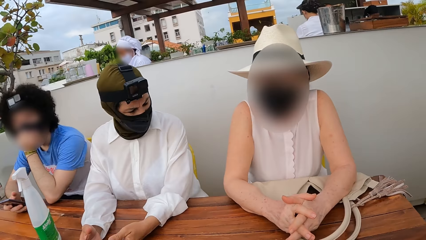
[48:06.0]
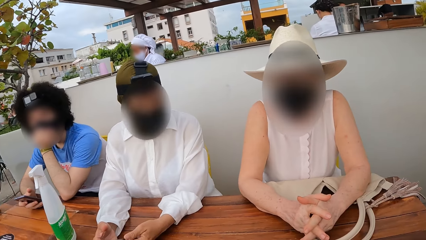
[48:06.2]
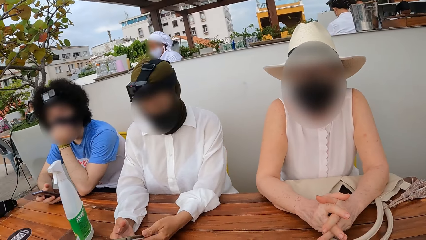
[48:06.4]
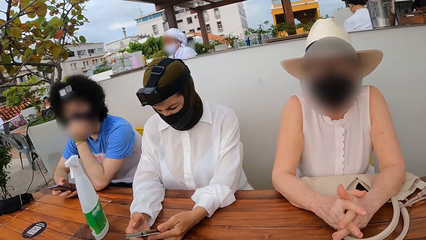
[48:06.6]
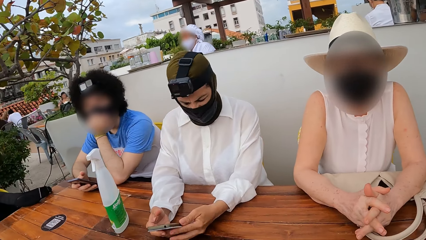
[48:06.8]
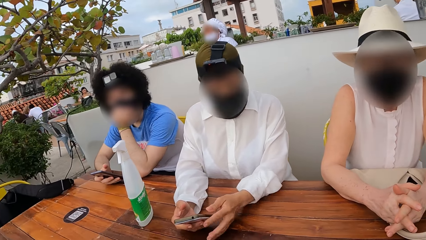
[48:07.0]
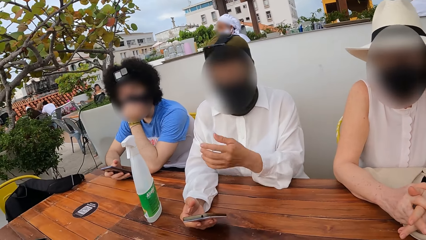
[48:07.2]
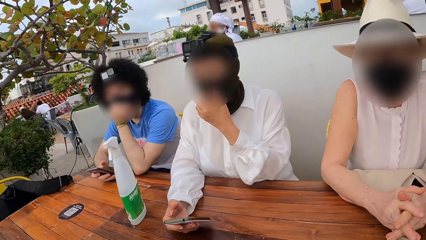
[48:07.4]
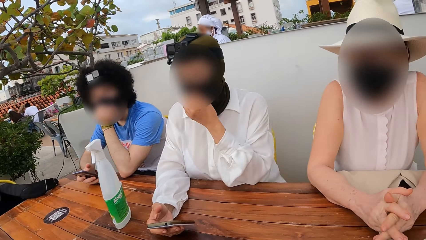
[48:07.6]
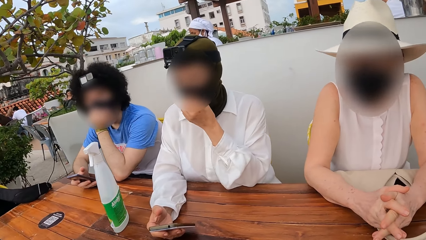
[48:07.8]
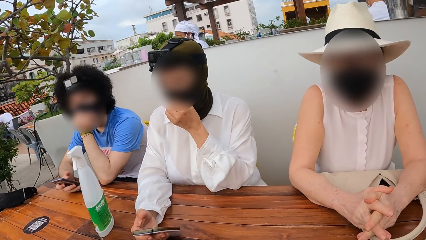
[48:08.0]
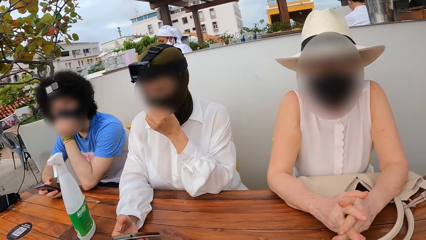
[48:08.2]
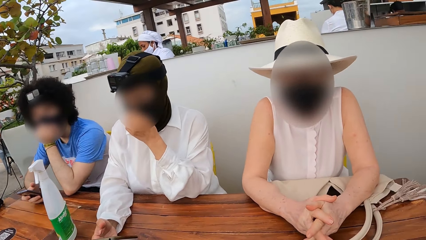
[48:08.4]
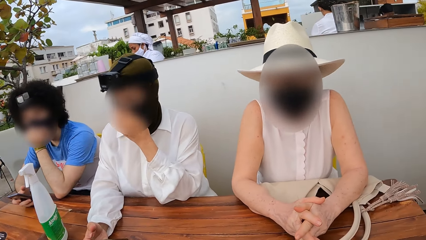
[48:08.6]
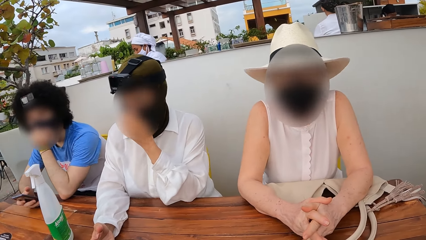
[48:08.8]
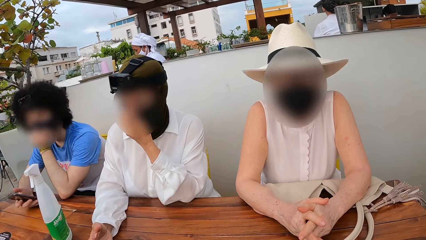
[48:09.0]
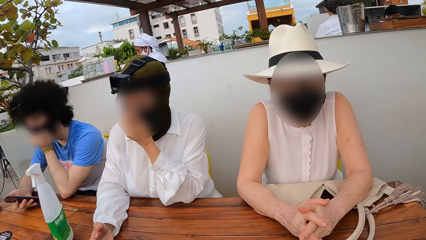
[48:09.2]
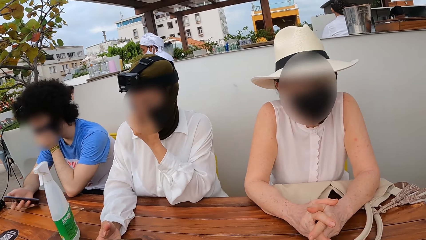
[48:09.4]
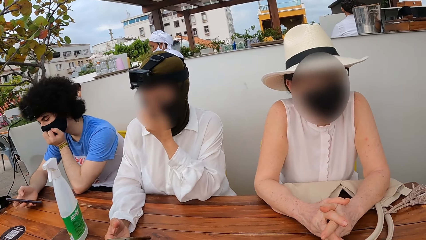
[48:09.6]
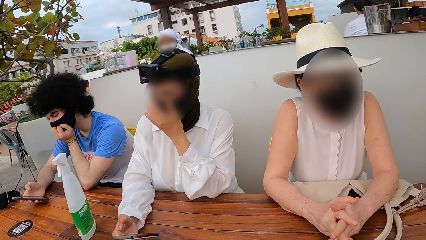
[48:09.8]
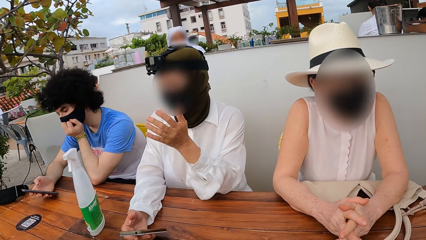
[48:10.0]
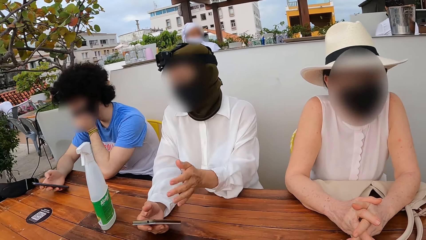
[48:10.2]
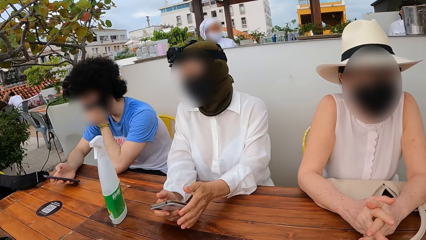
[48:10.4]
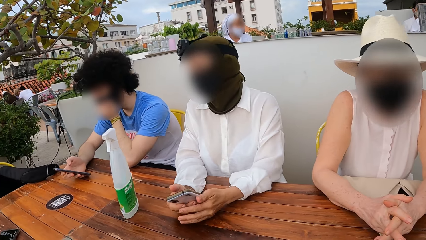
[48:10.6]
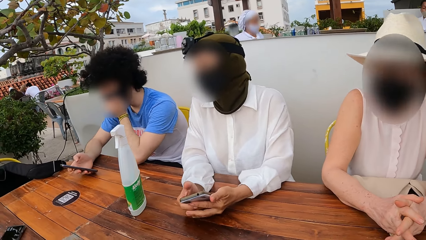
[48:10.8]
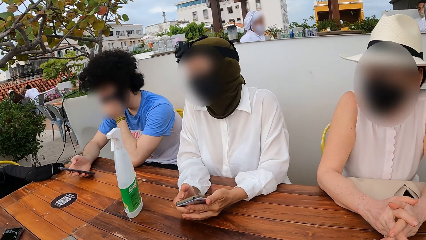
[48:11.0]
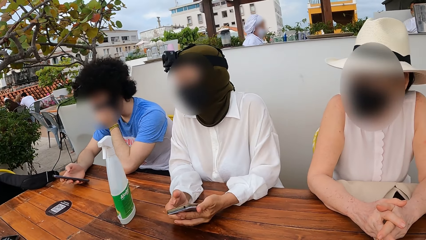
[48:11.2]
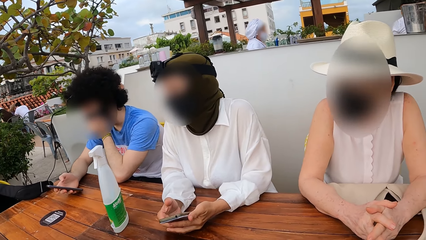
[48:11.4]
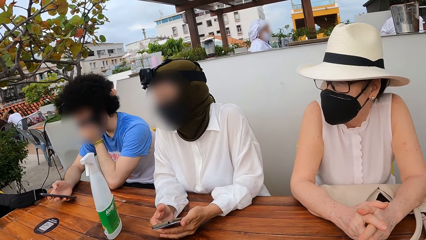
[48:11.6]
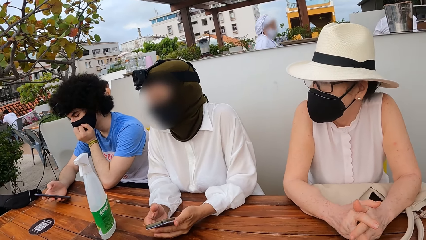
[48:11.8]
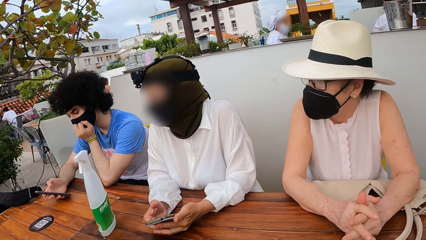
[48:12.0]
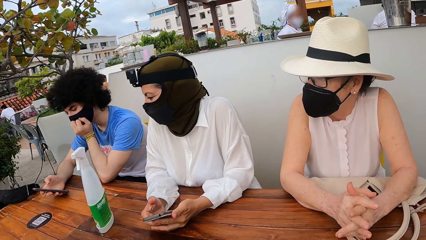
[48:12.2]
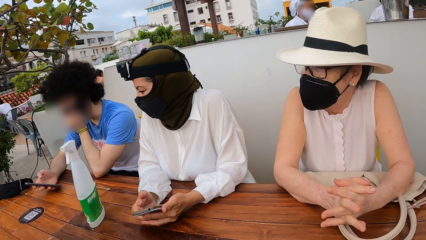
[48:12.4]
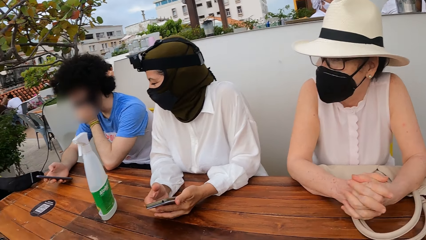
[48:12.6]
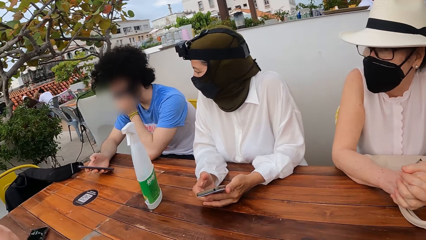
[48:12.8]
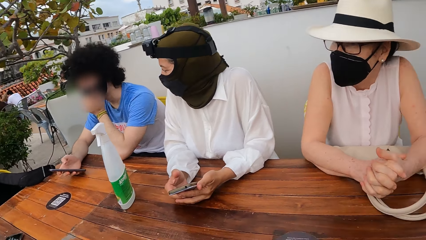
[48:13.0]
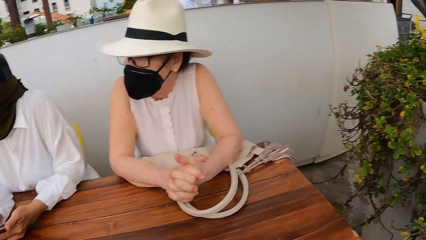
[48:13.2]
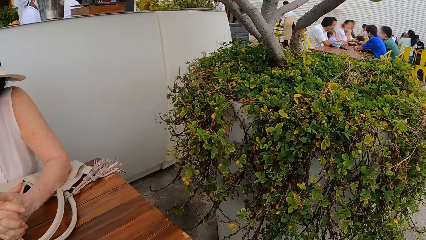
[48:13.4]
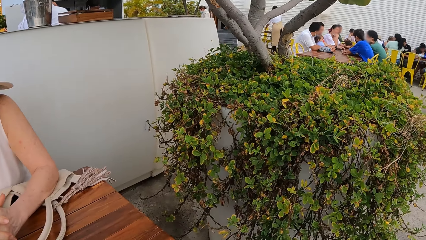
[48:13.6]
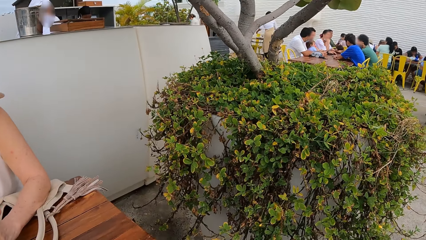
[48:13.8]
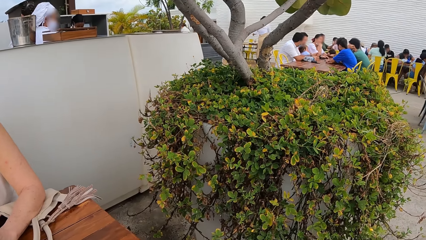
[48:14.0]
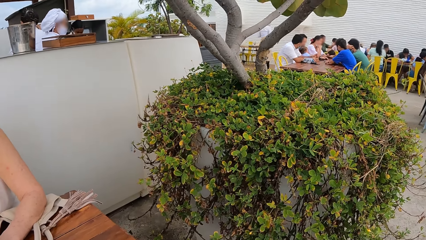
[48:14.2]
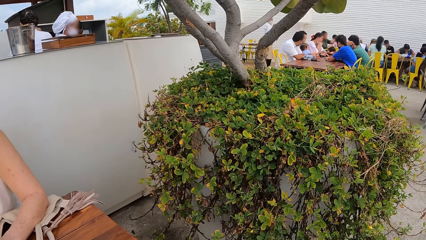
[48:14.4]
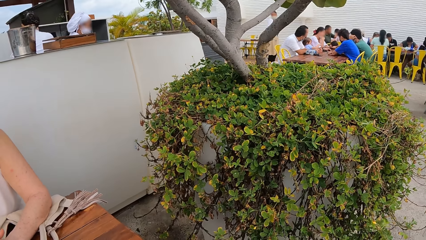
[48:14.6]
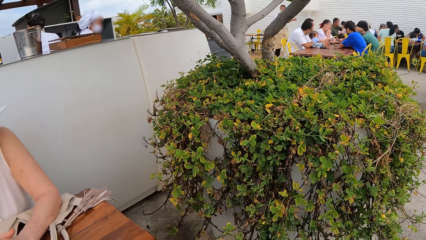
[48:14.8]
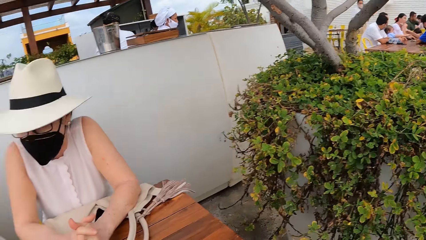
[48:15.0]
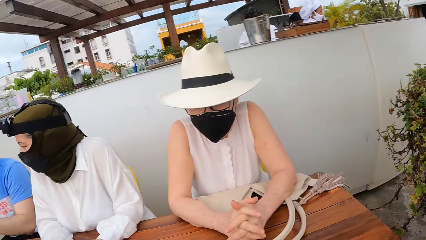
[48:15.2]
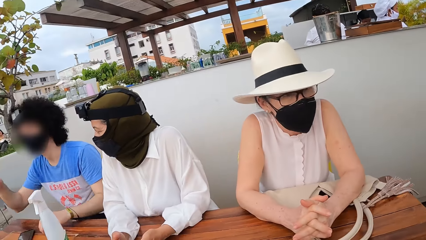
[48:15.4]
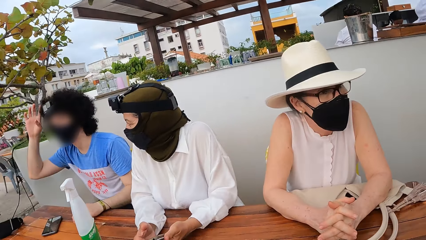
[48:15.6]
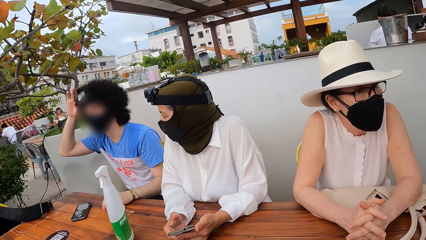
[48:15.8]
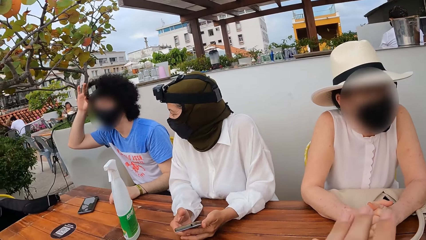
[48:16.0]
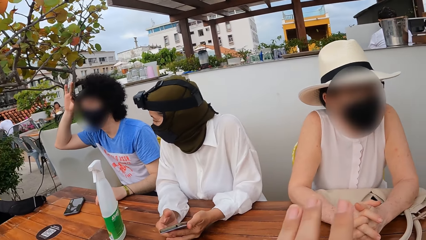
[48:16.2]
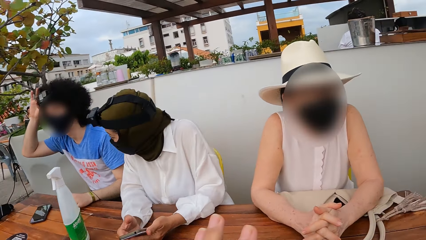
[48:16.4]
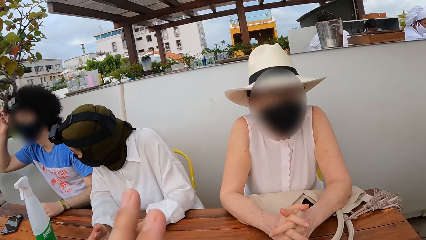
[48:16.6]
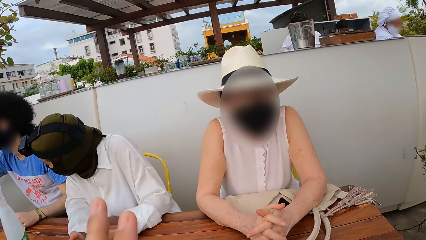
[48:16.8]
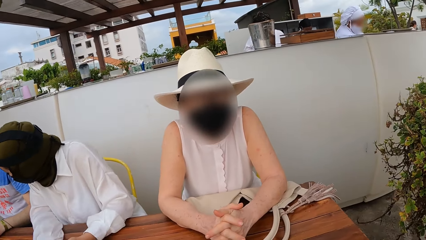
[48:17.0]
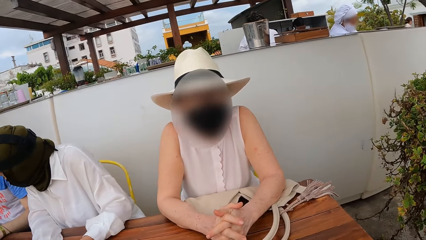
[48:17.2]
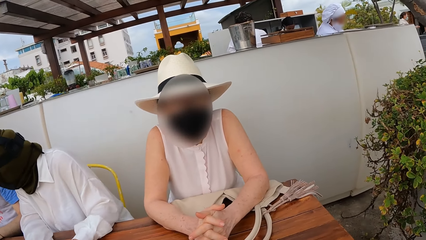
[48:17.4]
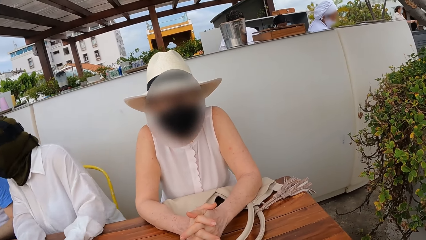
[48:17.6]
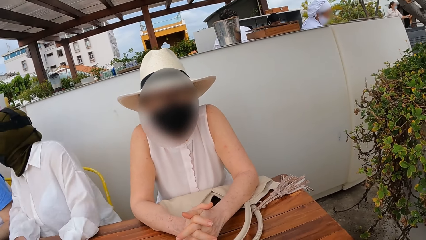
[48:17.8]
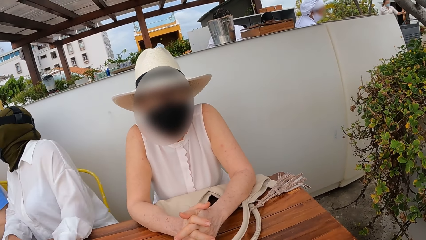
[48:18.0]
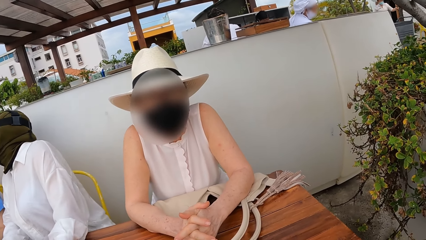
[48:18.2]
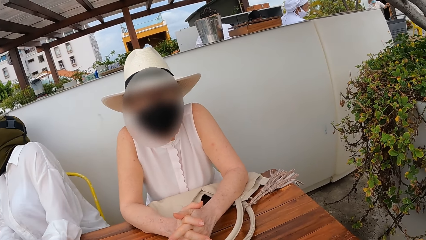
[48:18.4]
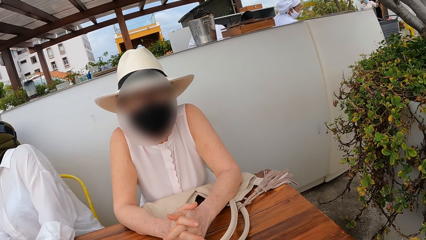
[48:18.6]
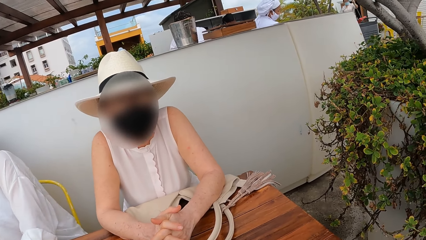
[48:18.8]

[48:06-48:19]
A lady touches her face. The camera wearer looks around.

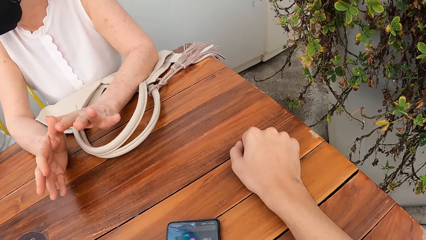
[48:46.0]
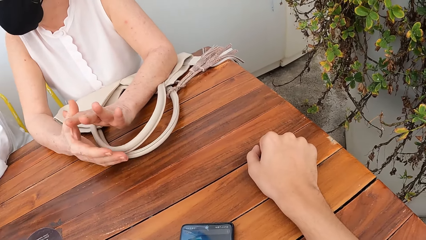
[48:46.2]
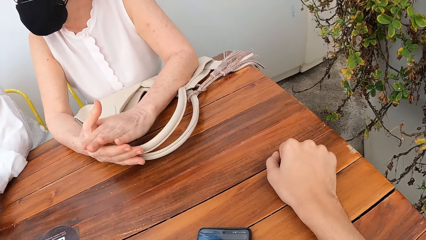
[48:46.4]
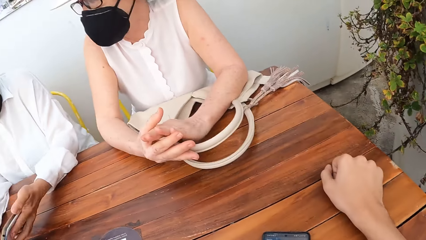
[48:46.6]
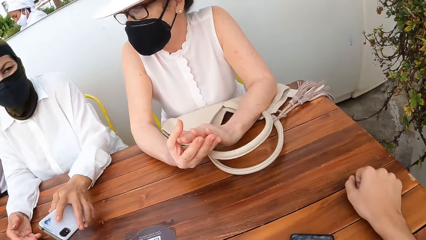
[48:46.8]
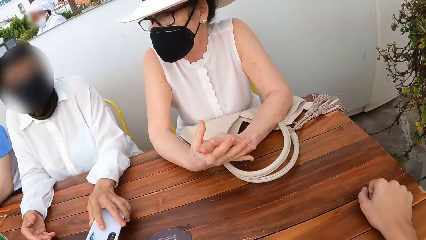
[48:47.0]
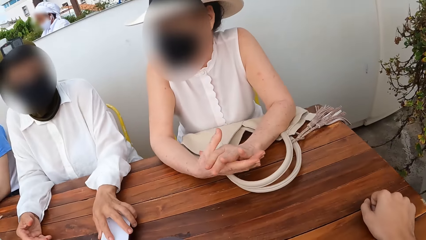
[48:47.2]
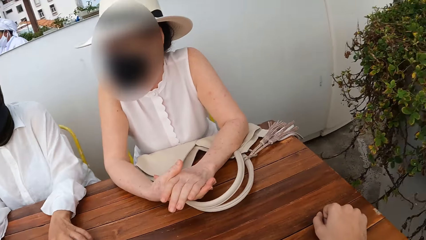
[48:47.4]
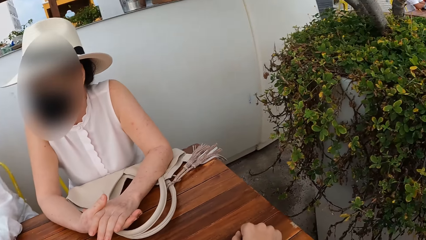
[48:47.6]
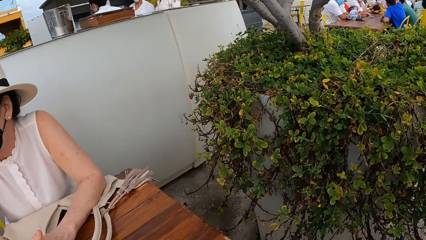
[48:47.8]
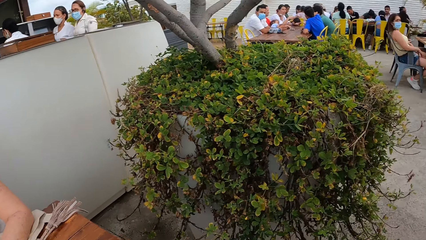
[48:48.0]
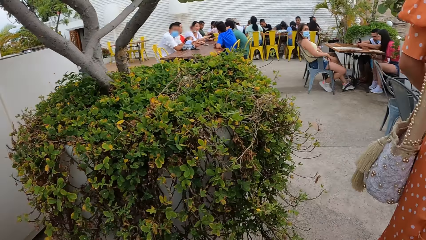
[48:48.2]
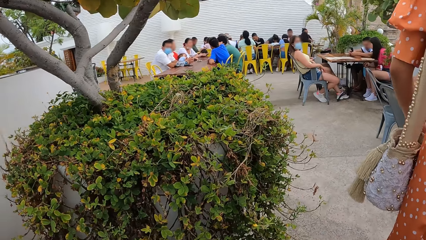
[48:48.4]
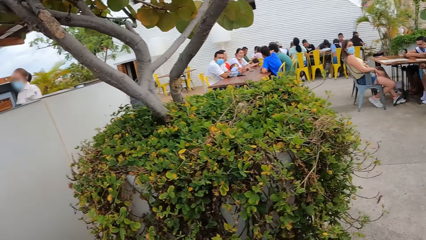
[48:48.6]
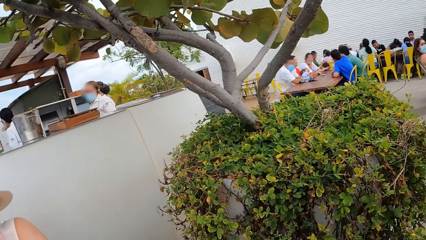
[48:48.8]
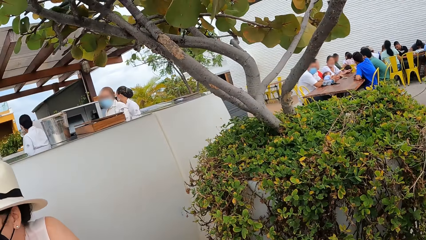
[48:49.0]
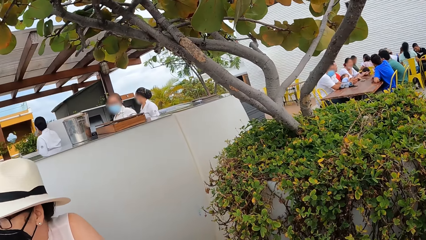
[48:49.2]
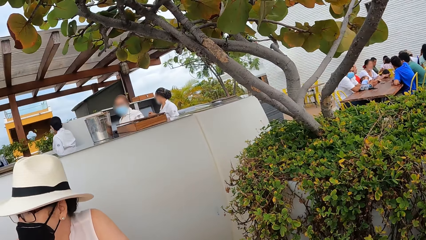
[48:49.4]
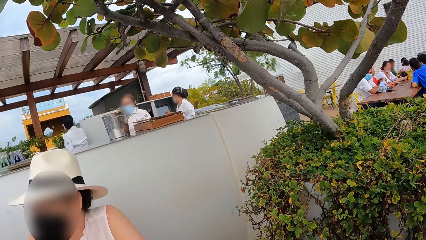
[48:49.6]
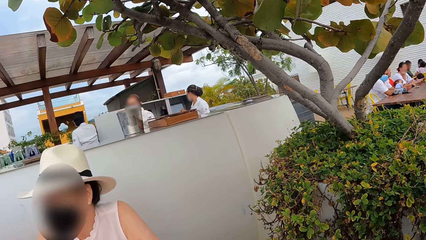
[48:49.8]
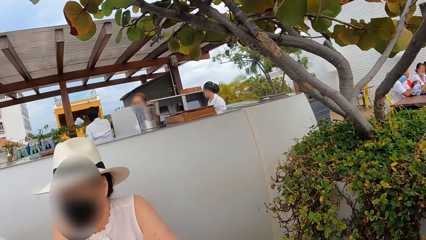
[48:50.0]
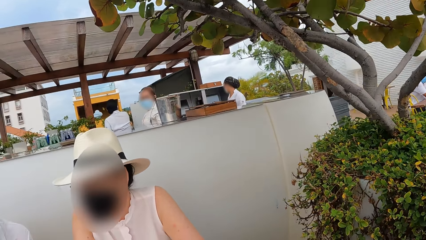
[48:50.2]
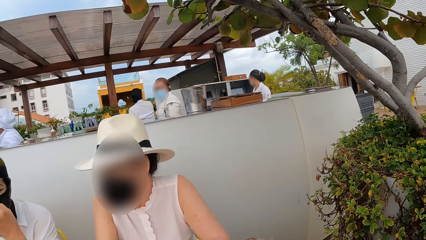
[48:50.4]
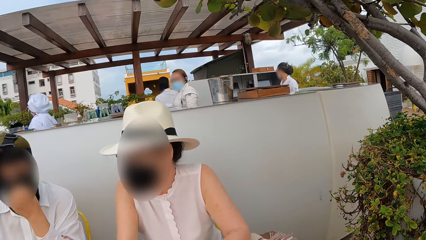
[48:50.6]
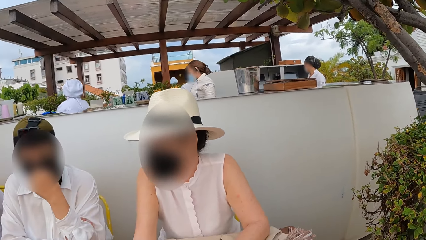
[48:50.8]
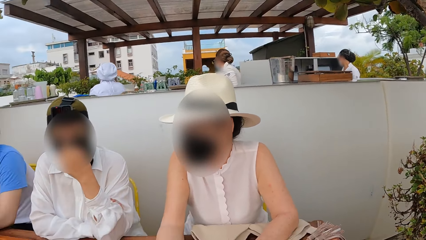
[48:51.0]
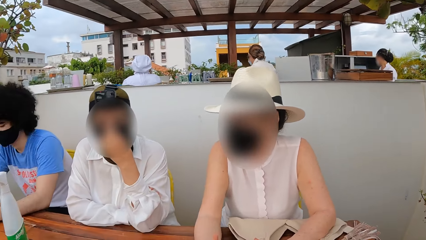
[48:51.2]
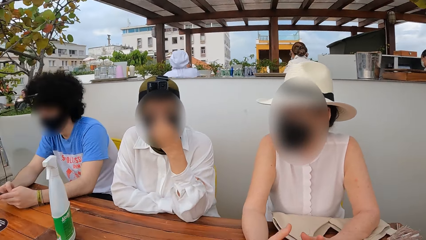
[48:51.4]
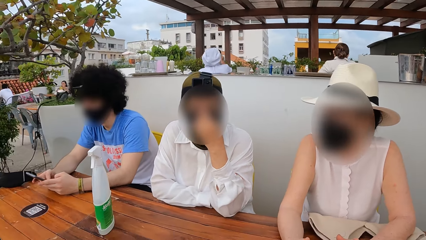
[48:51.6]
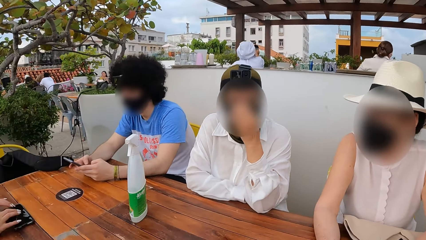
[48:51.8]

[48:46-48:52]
A lady places her phone on the table.
